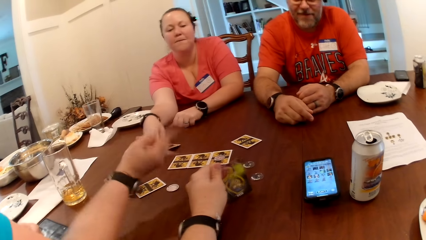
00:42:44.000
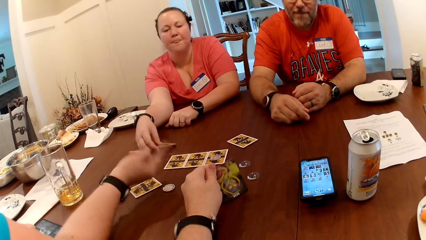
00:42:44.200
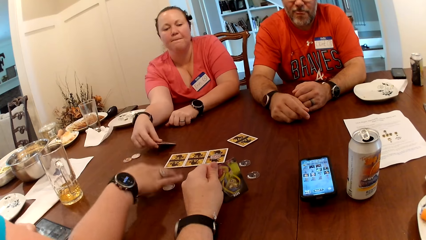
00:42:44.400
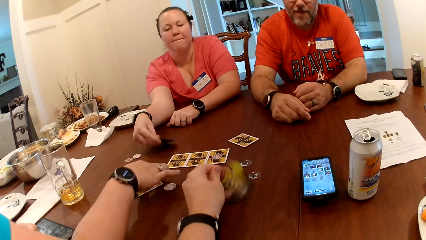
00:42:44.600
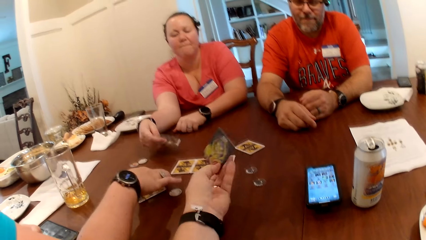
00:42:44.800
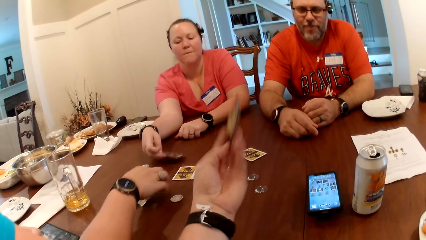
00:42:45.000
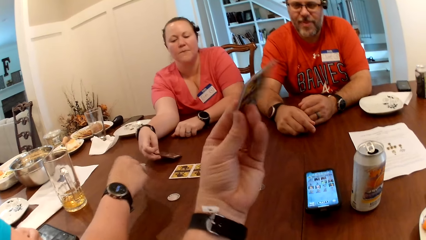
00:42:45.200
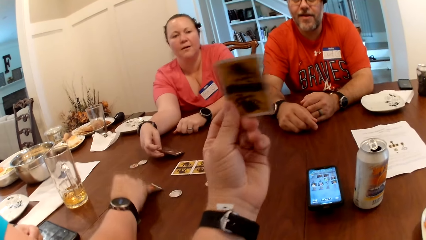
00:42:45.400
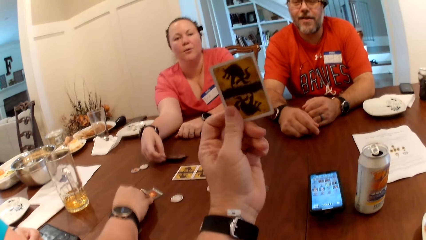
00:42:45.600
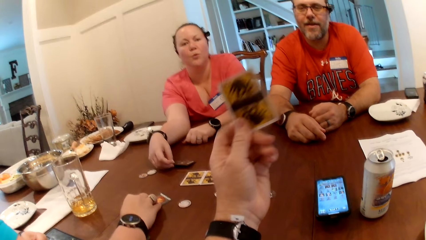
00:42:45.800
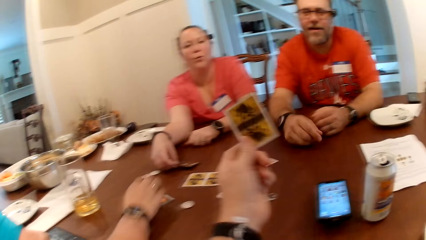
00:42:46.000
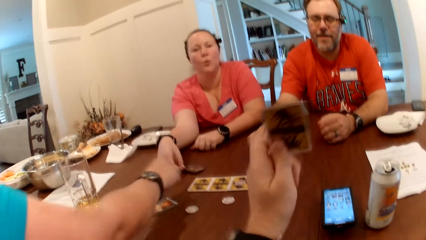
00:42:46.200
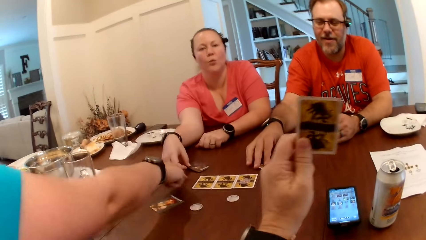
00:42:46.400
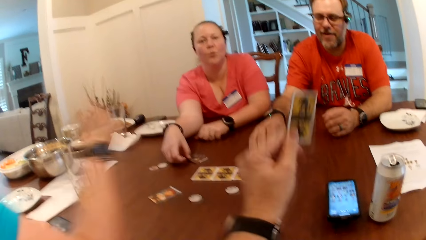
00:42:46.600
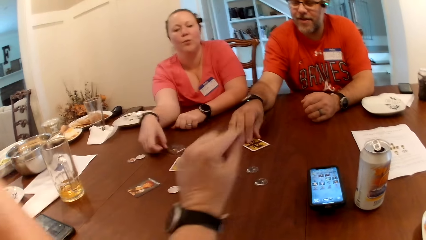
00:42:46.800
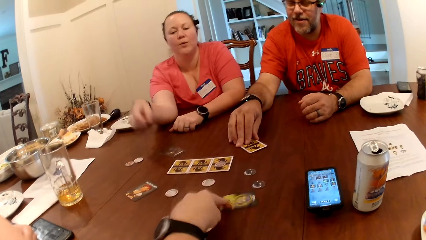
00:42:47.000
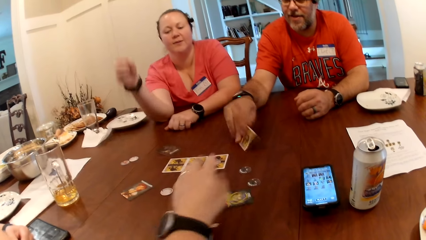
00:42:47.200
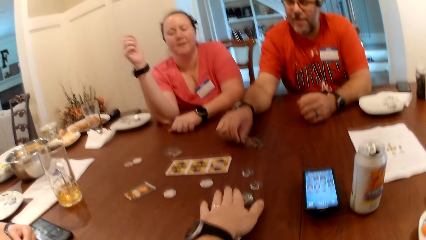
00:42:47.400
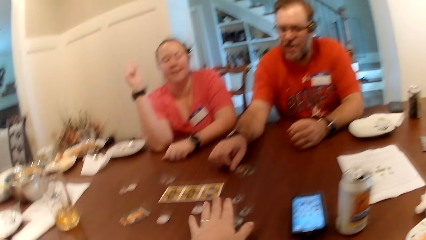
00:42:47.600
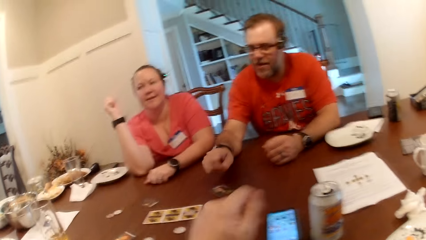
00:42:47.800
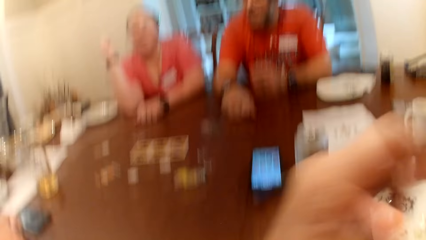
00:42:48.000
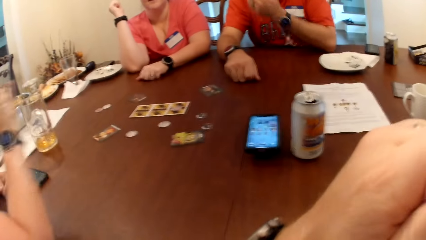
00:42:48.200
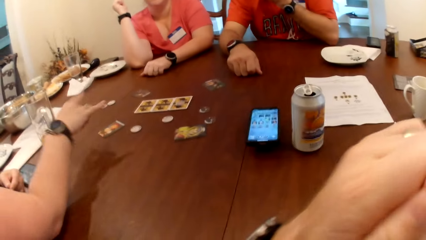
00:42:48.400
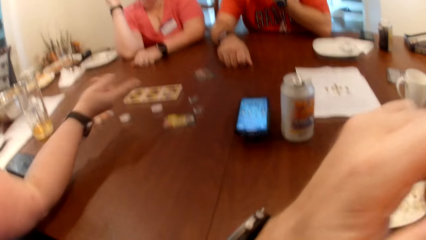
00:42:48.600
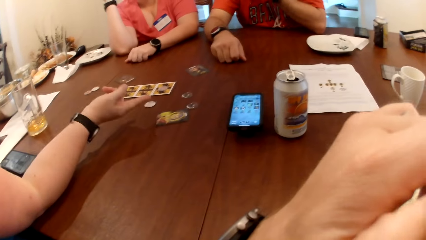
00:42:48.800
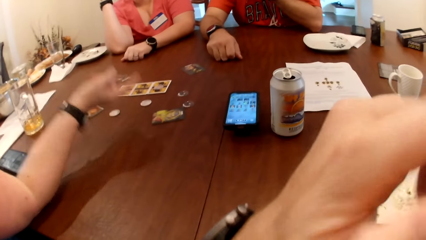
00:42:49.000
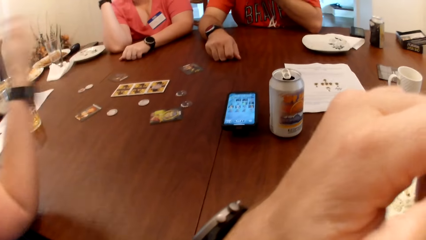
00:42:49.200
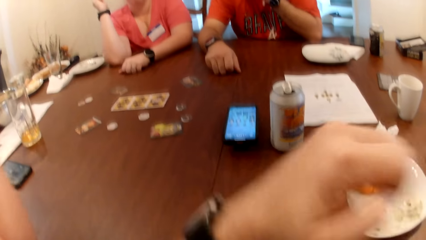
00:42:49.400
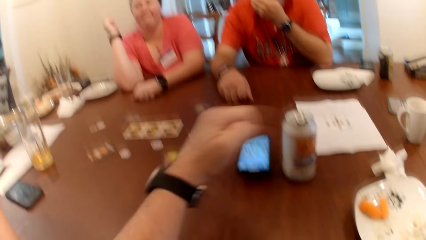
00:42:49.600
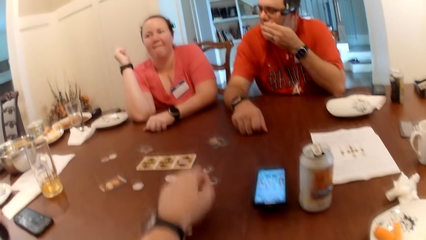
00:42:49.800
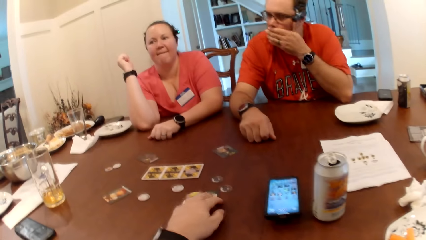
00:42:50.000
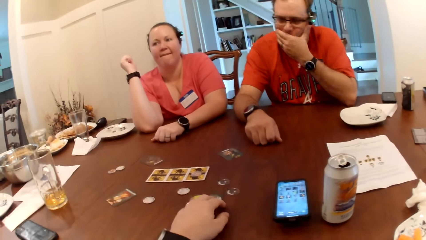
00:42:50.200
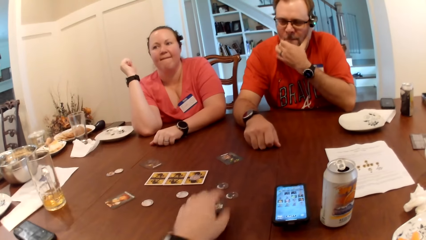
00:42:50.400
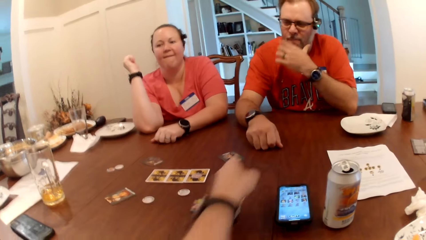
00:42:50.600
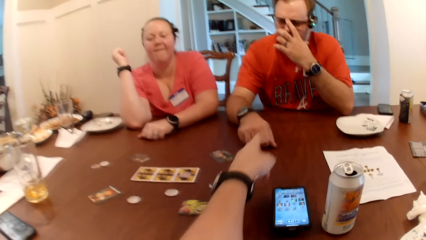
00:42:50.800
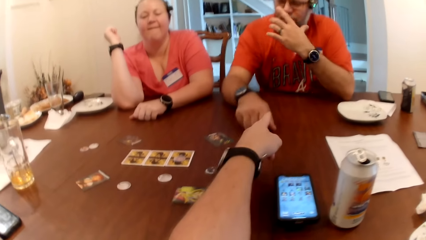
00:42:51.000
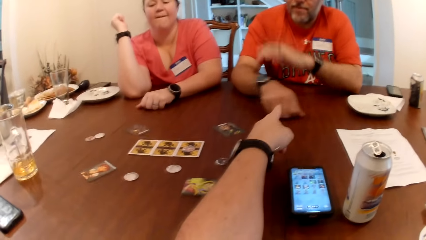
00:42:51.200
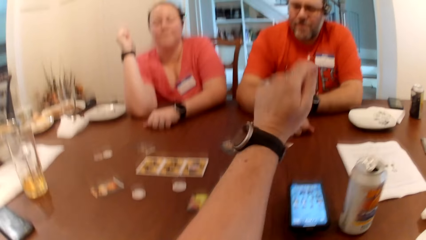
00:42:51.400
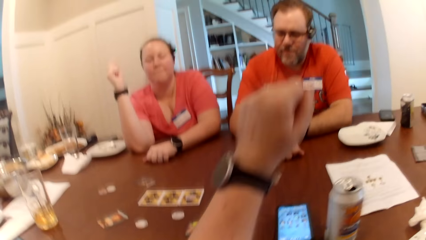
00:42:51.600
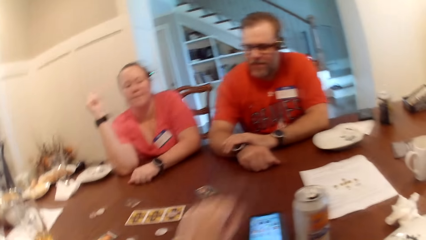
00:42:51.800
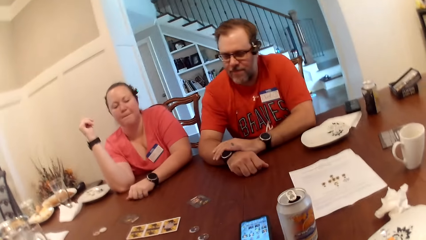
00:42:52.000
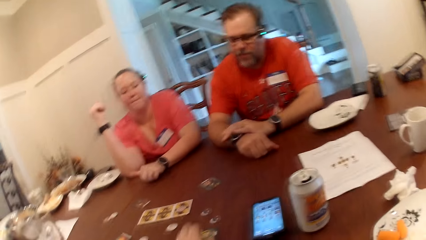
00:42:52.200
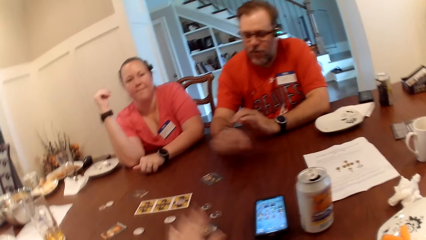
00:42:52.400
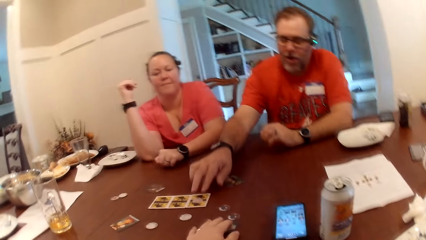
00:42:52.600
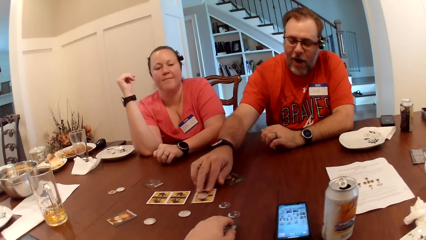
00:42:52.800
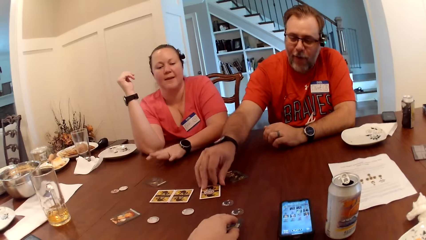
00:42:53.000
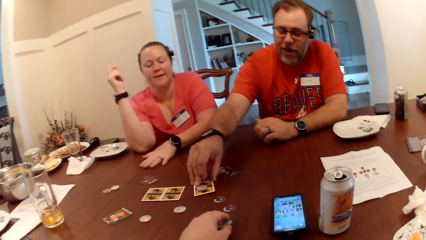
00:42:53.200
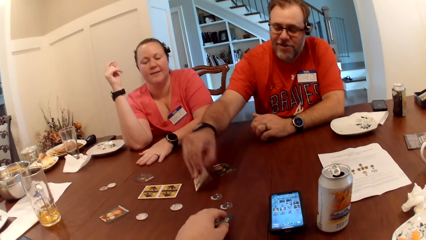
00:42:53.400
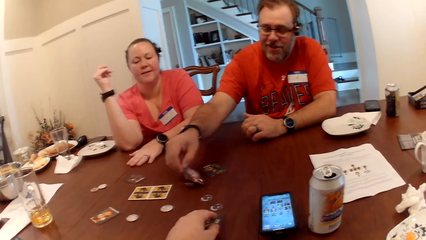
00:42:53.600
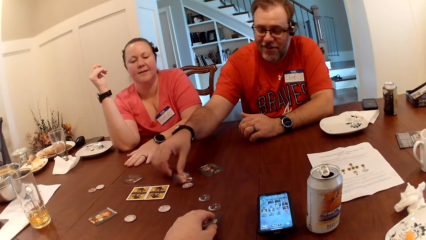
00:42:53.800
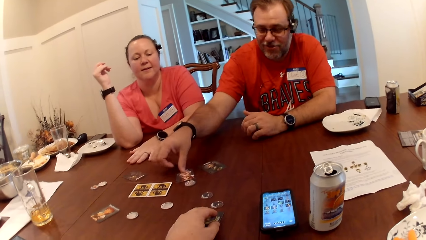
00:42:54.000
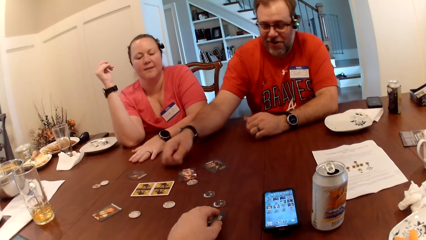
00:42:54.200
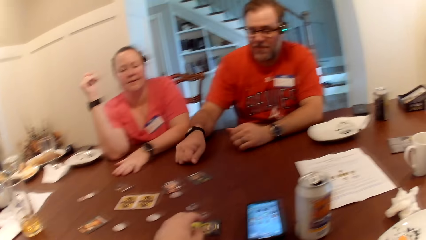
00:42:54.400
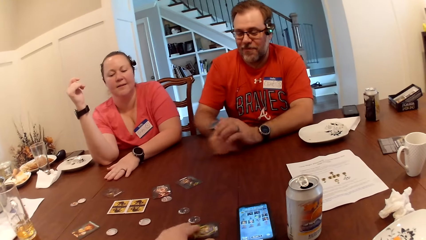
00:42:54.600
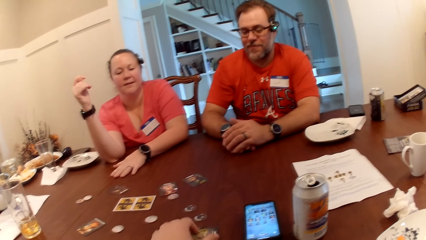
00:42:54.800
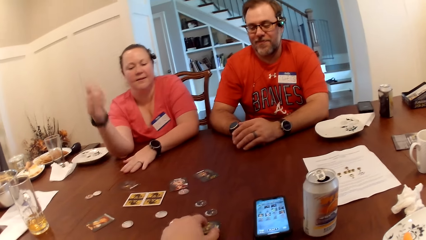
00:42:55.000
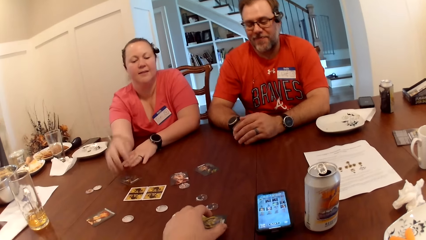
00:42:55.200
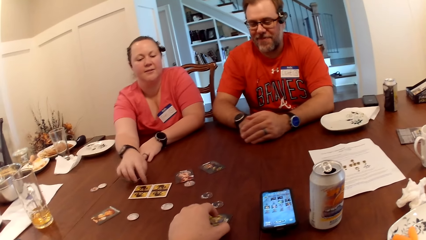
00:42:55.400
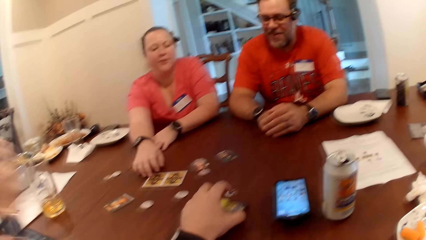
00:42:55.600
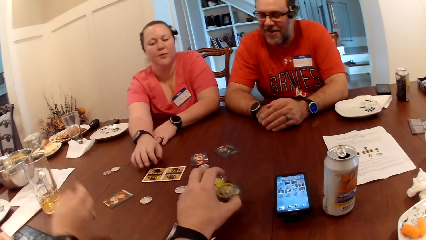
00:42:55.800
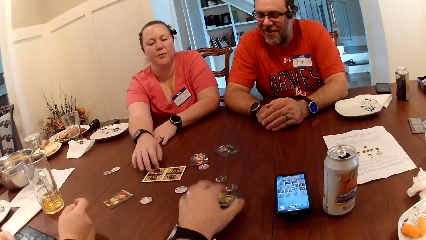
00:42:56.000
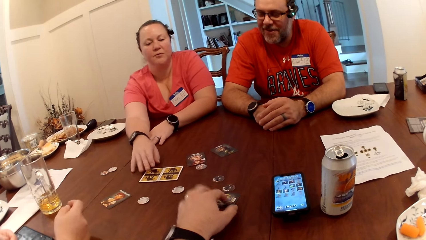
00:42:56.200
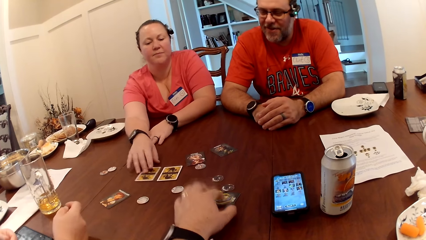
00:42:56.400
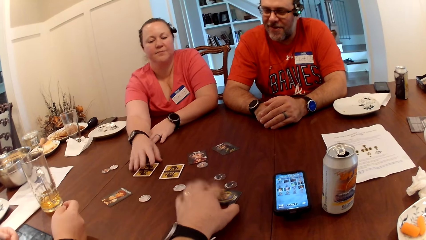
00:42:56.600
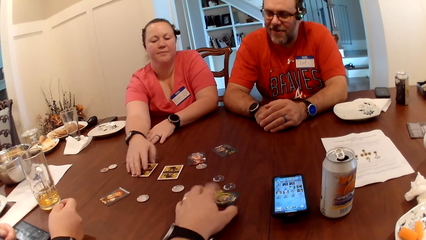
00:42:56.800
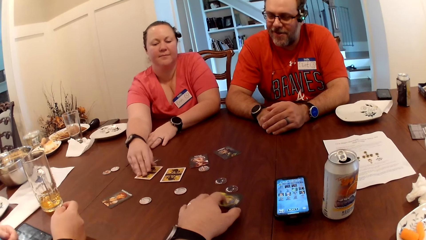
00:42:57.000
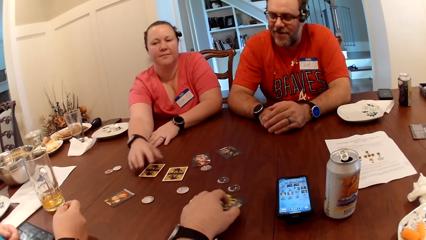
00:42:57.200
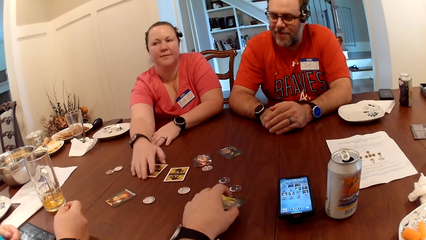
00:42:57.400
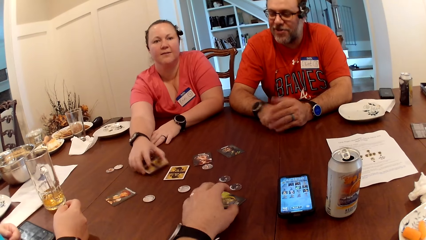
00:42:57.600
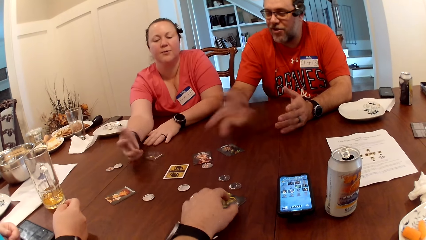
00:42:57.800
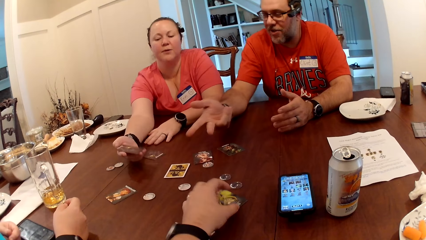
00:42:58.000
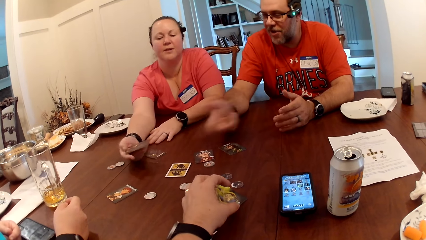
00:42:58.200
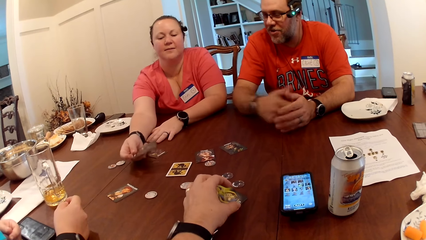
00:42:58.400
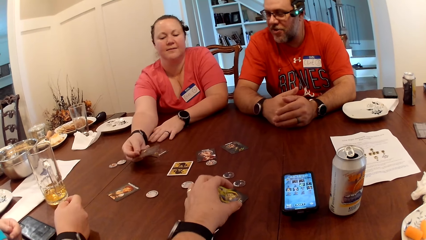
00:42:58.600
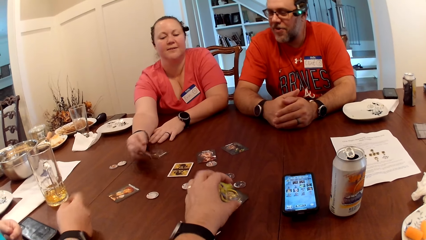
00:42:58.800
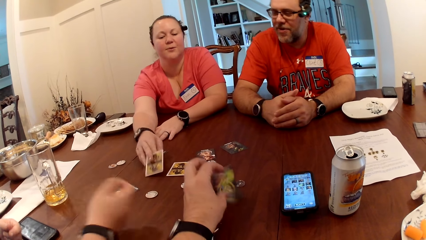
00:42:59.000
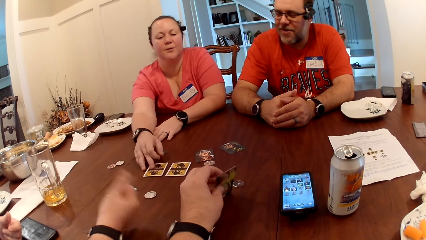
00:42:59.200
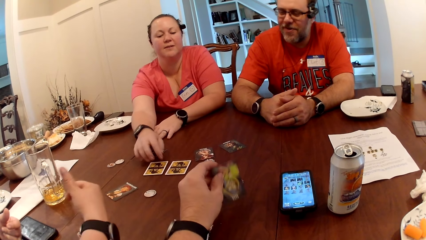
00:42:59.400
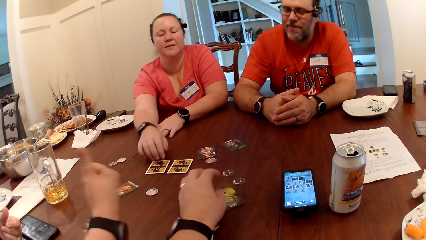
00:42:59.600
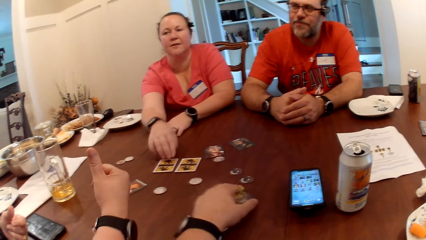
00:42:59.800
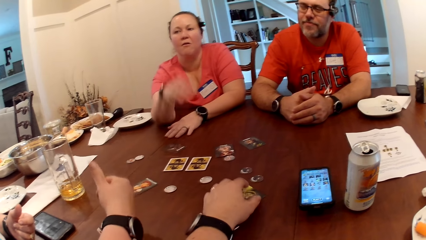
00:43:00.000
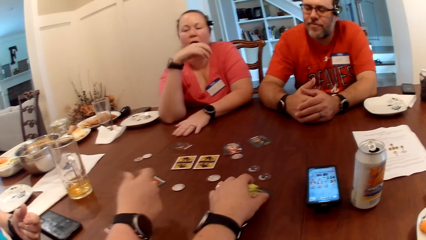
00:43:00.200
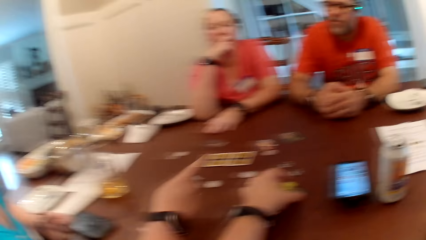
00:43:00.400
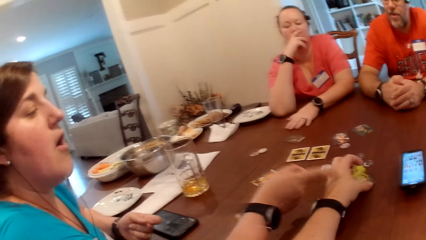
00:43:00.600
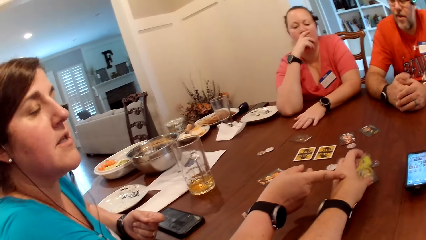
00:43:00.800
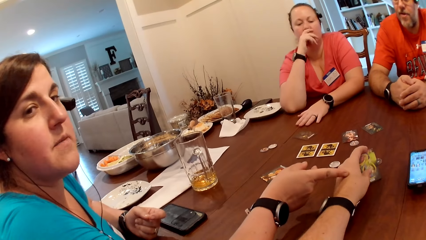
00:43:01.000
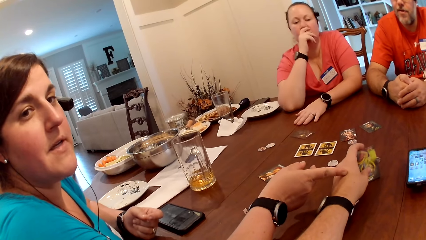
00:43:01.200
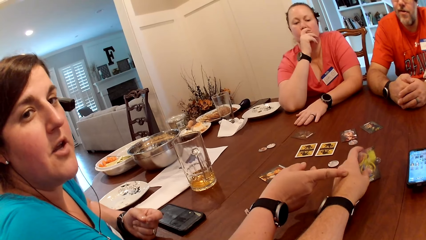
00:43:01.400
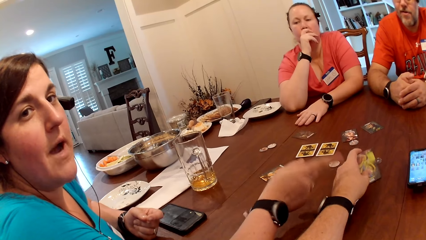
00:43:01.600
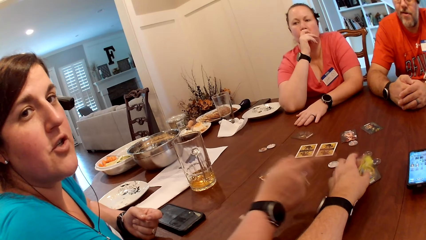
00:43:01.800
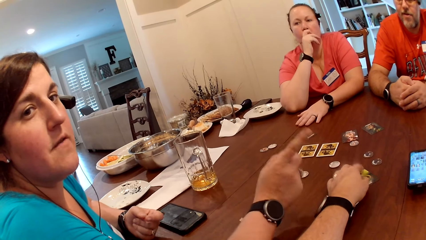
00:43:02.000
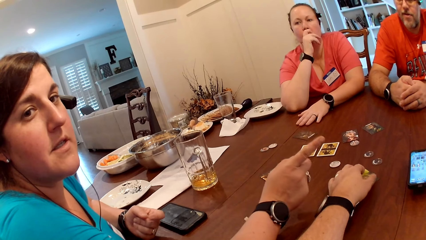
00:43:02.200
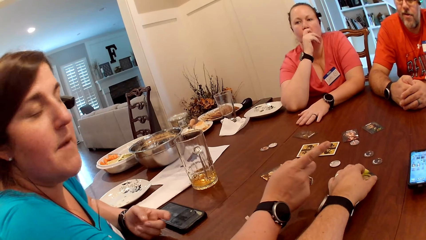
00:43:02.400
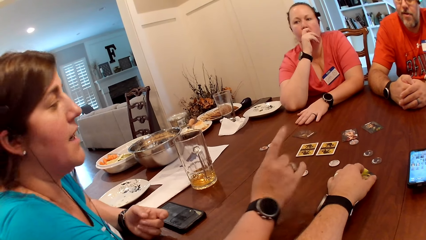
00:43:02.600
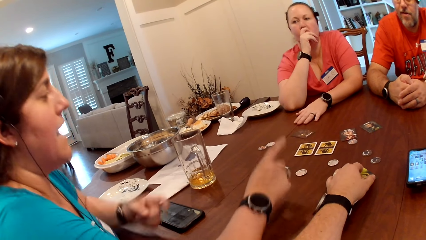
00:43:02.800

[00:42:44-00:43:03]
A woman flips the card with her right hand. She flips the card again. Another woman talks to the camera wearer and the others and flips a card on the table with her right hand. The camera wearer talks to the others. A man flips the card on the table with his right hand. The camera wearer drops the card on the table with his left hand. The other woman talks to the camera wearer and the others. The camera wearer touches his nose with his left hand. The other woman talks to them again. The camera wearer scratches his face with his hand. He adjusts the card on the table with his left hand. He points at the man, interacts with the man, and talks to the others. The man adjusts a card on the table with his right hand, flips the card on the table with his right hand, and talks to the camera wearer and the others. The camera wearer plays with the card on the table with his left hand. The first woman adjusts a card on the table with her right hand and picks up the card on the table with her right hand. The camera wearer hits the card with his hand. The man talks to the camera wearer and the others. The first woman drops the card on the table with her right hand. The other woman interacts with the people at the table. The camera wearer overturns the card. The other woman talks to the camera wearer and the others.
